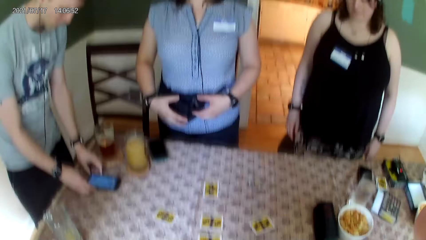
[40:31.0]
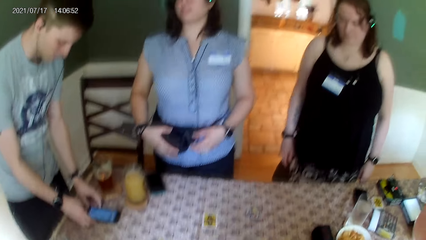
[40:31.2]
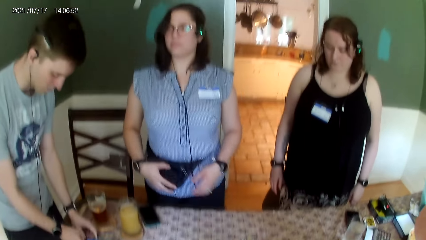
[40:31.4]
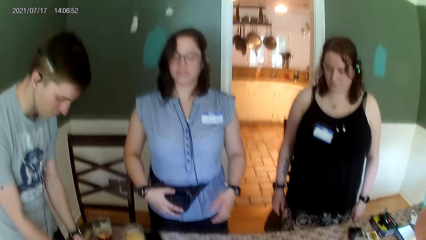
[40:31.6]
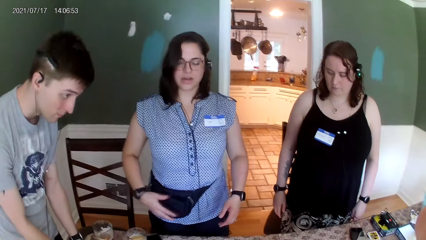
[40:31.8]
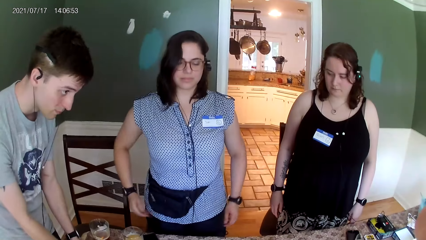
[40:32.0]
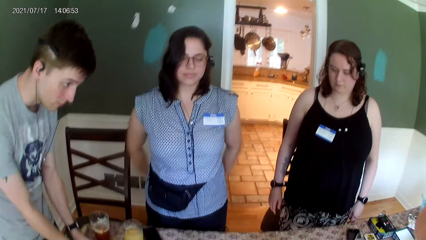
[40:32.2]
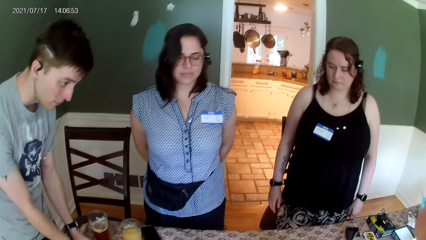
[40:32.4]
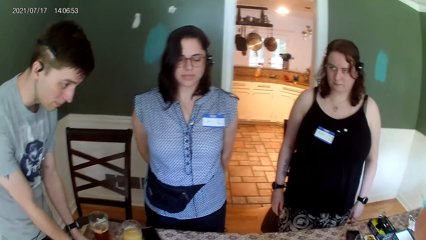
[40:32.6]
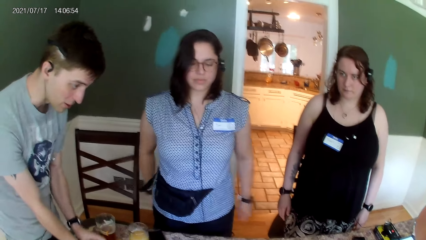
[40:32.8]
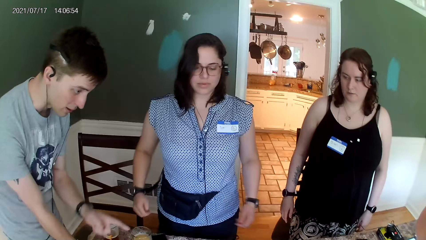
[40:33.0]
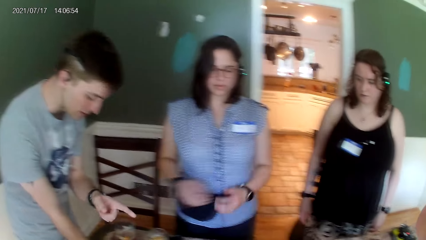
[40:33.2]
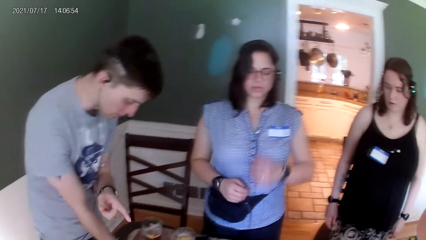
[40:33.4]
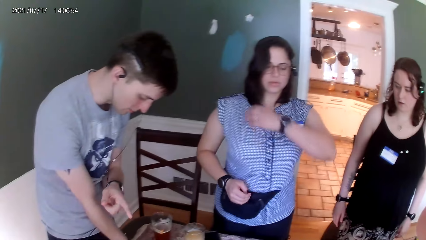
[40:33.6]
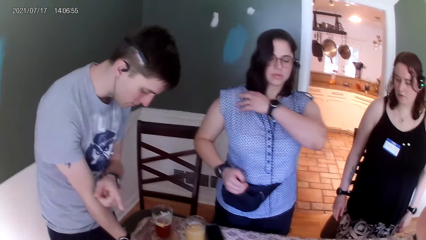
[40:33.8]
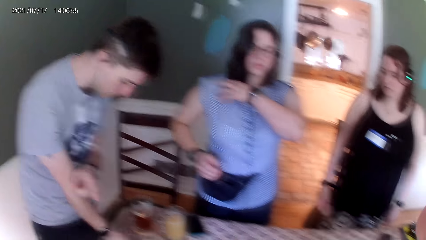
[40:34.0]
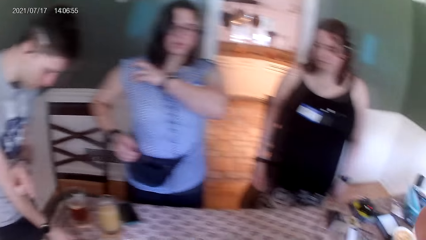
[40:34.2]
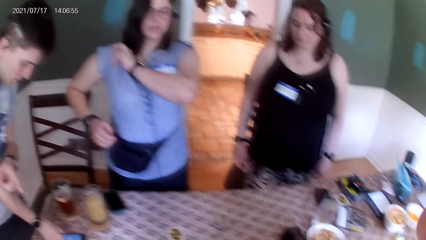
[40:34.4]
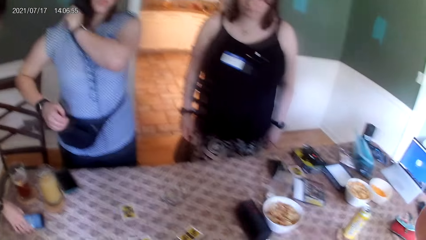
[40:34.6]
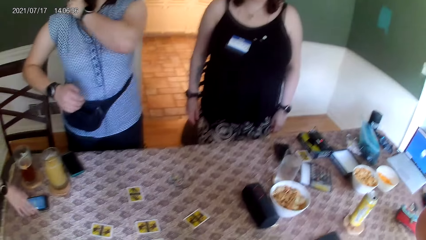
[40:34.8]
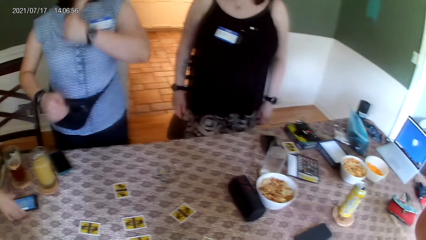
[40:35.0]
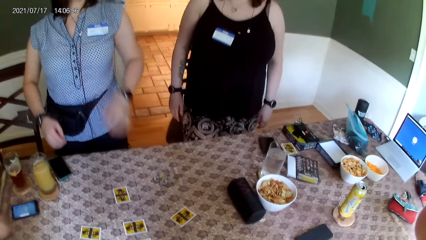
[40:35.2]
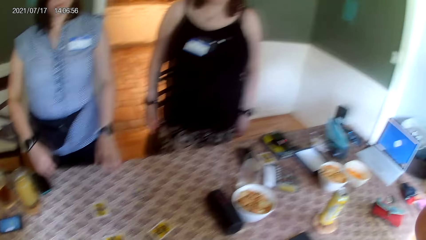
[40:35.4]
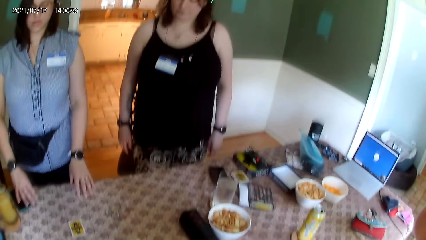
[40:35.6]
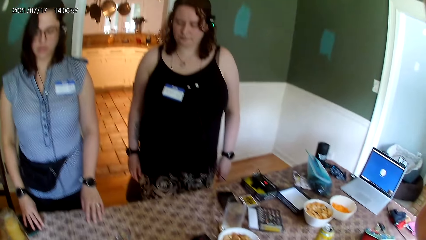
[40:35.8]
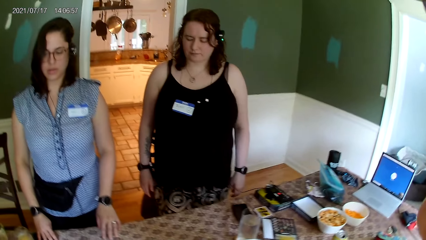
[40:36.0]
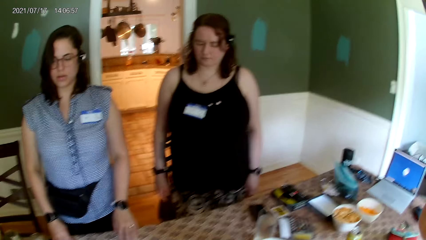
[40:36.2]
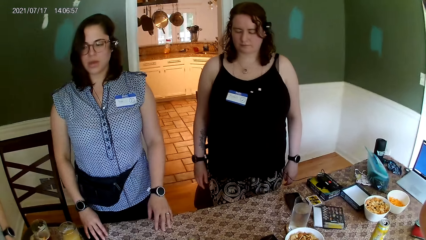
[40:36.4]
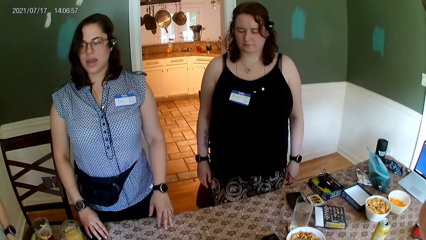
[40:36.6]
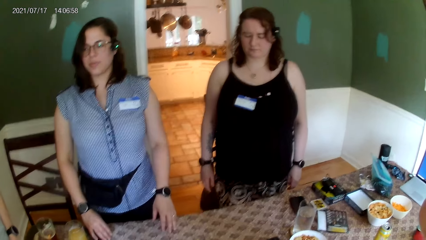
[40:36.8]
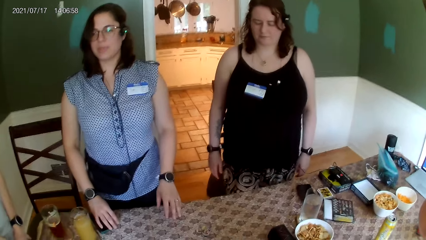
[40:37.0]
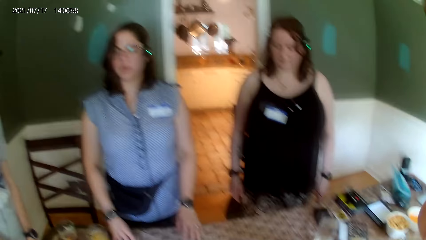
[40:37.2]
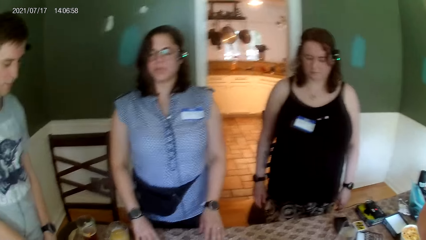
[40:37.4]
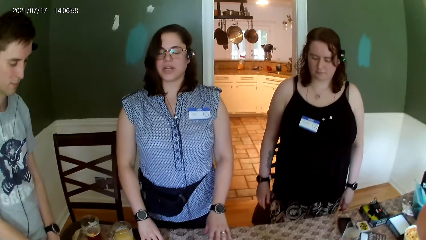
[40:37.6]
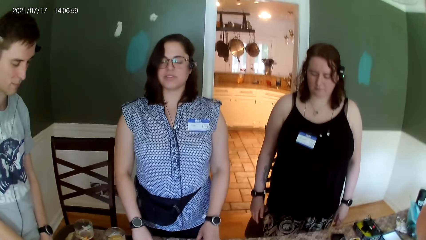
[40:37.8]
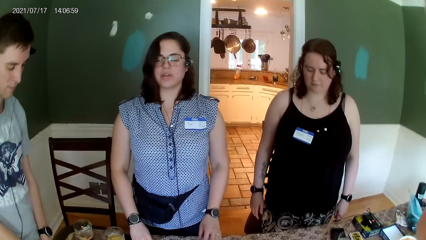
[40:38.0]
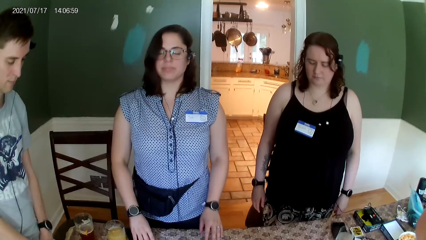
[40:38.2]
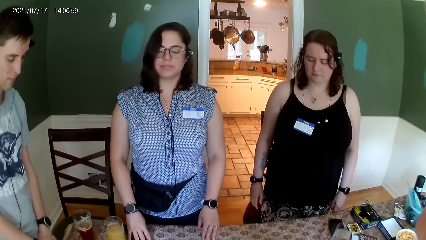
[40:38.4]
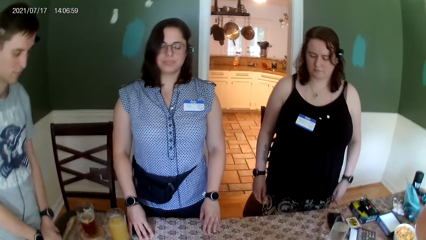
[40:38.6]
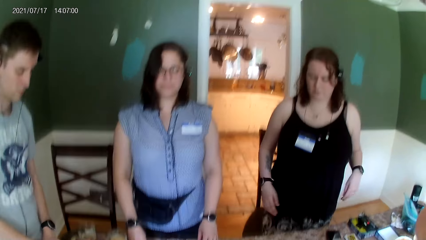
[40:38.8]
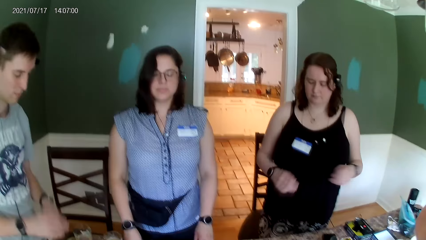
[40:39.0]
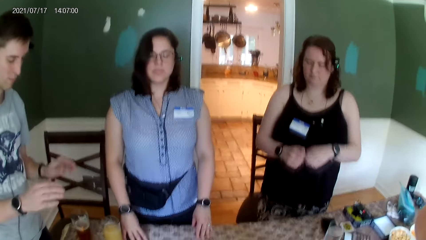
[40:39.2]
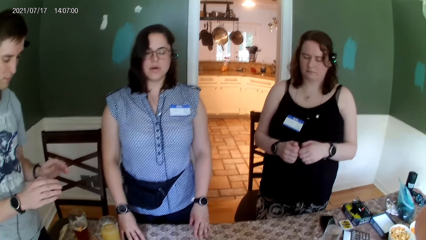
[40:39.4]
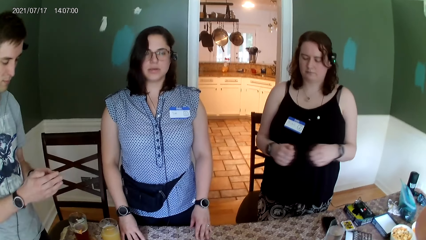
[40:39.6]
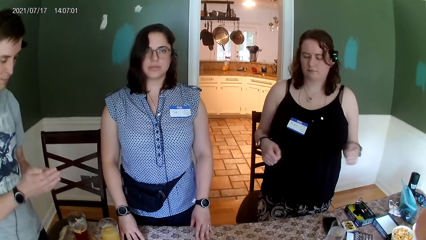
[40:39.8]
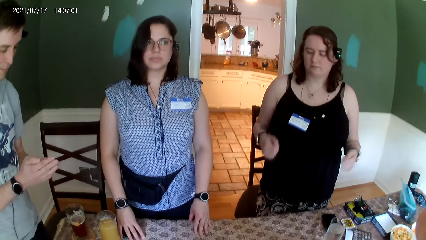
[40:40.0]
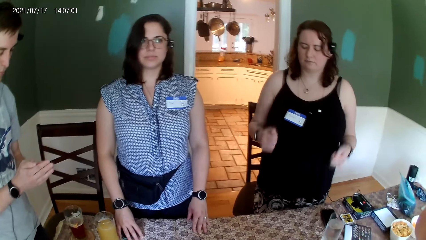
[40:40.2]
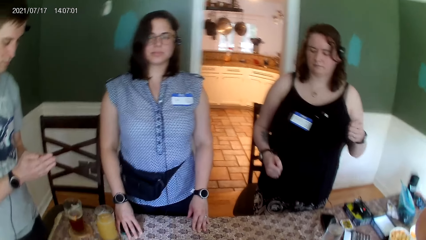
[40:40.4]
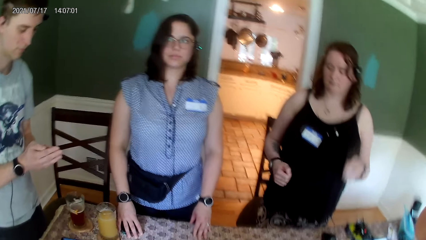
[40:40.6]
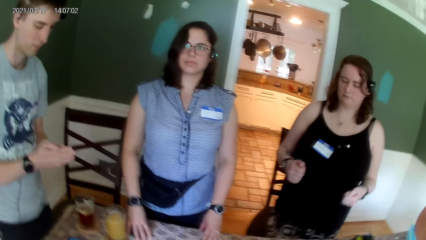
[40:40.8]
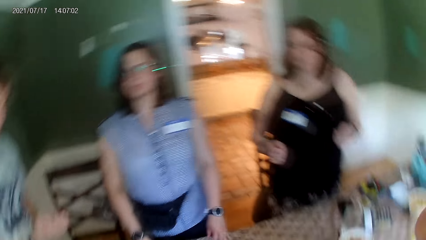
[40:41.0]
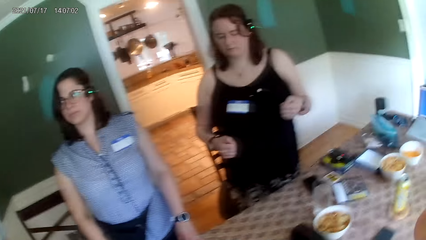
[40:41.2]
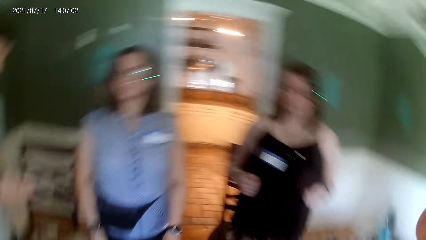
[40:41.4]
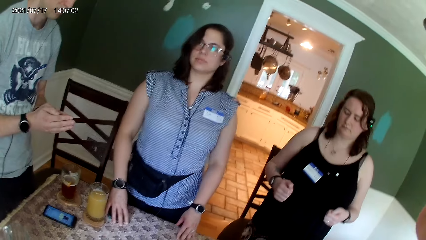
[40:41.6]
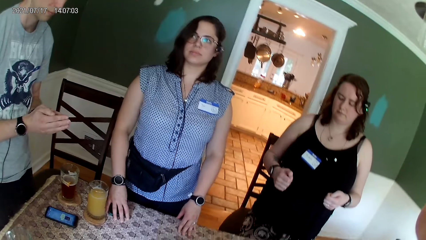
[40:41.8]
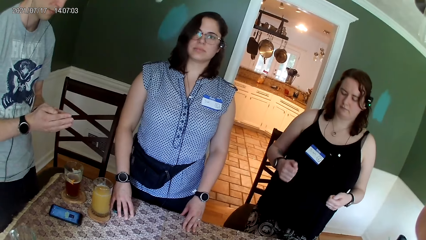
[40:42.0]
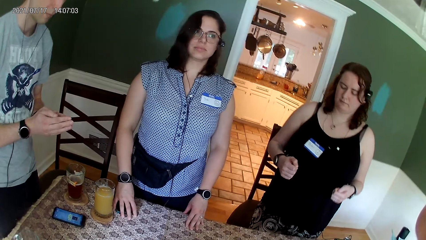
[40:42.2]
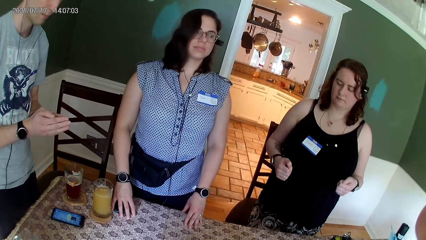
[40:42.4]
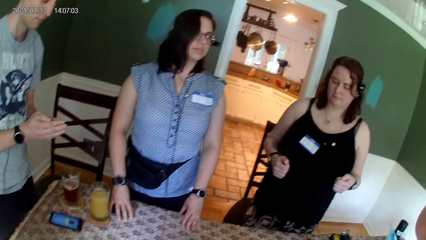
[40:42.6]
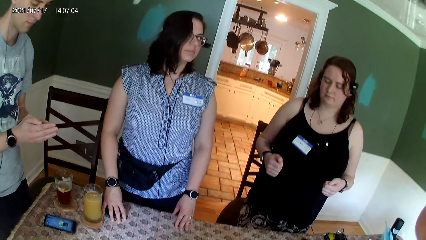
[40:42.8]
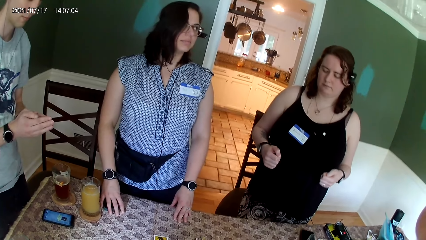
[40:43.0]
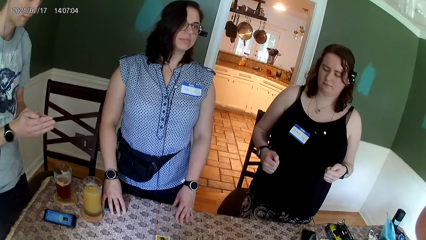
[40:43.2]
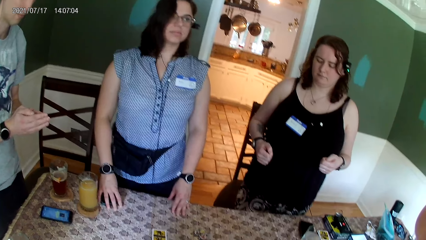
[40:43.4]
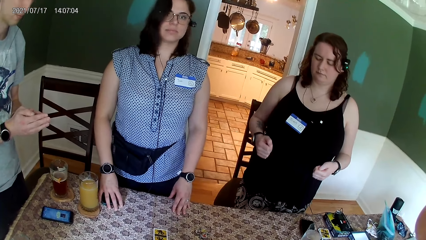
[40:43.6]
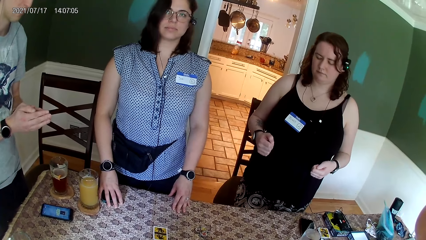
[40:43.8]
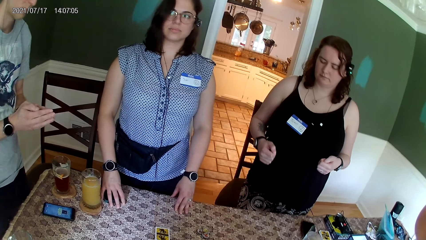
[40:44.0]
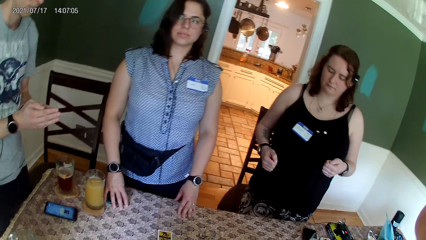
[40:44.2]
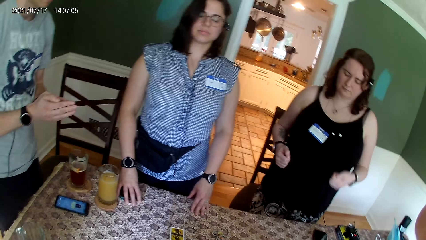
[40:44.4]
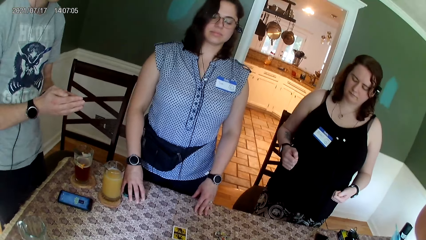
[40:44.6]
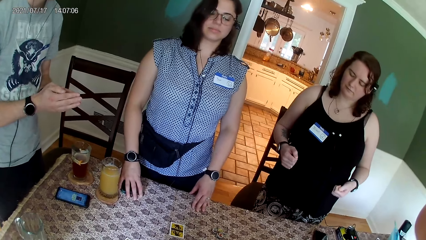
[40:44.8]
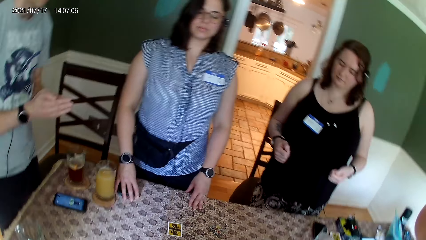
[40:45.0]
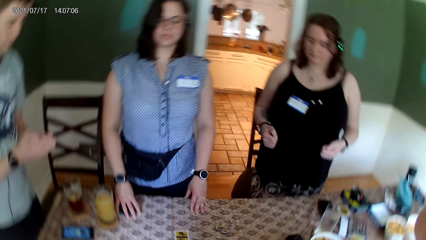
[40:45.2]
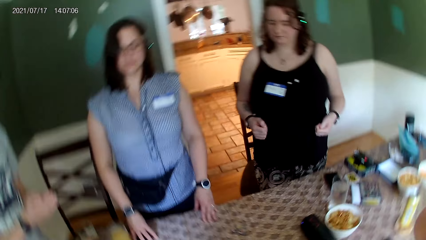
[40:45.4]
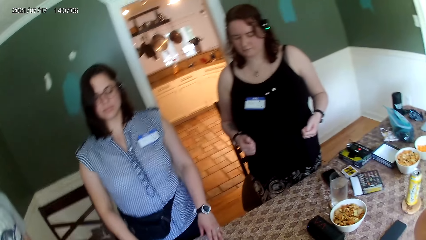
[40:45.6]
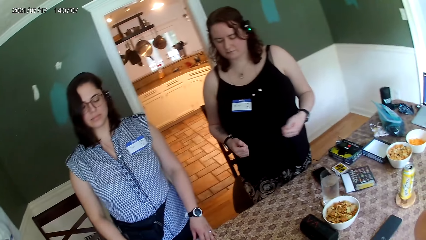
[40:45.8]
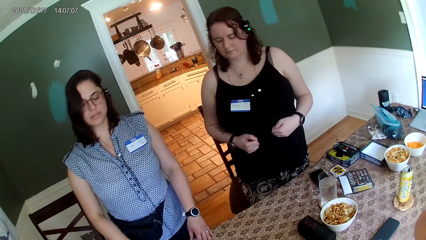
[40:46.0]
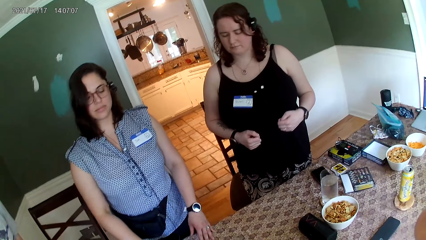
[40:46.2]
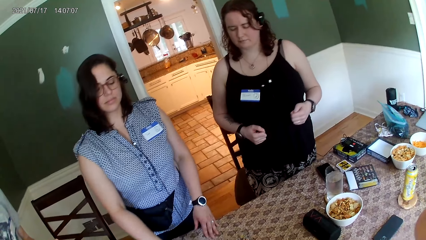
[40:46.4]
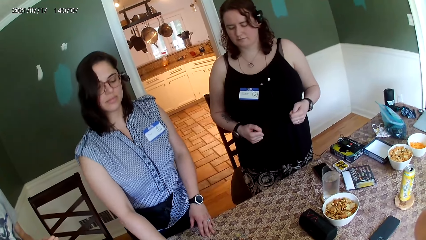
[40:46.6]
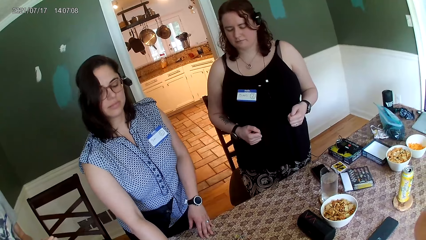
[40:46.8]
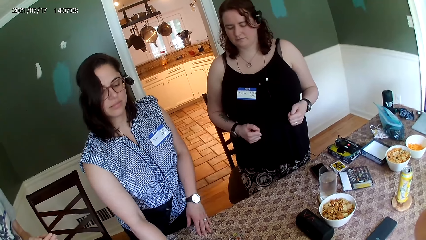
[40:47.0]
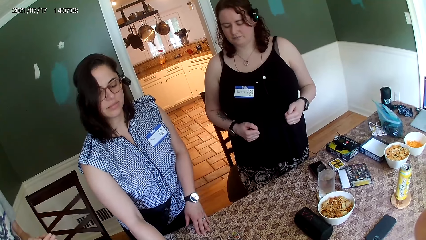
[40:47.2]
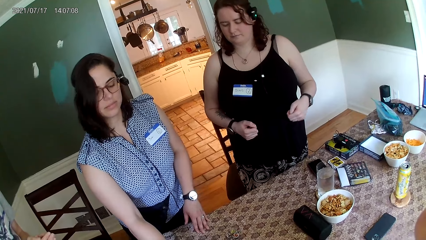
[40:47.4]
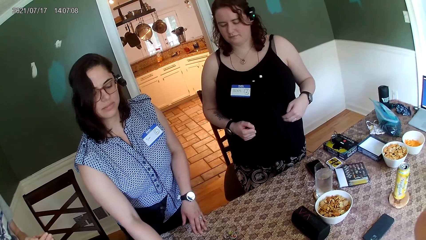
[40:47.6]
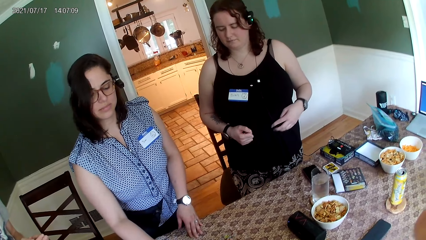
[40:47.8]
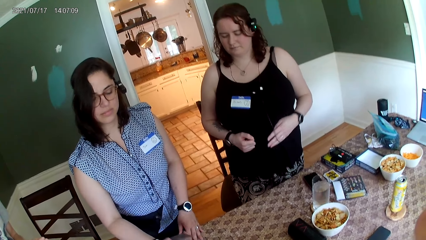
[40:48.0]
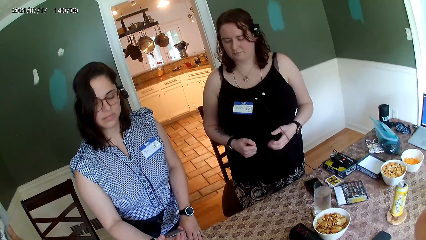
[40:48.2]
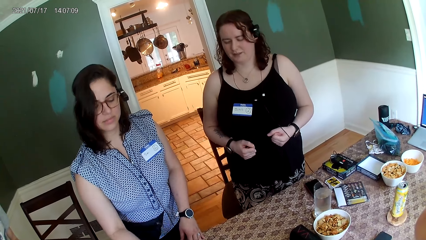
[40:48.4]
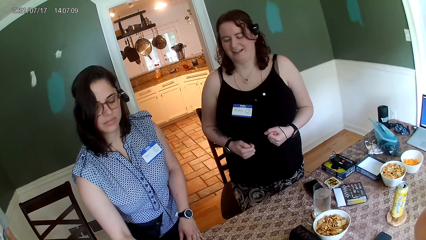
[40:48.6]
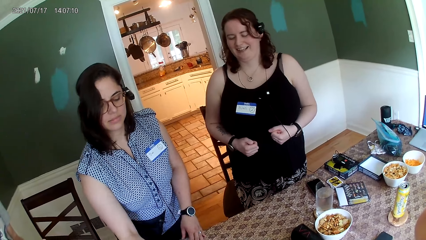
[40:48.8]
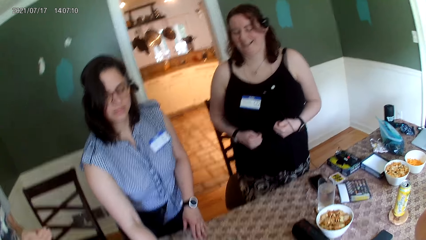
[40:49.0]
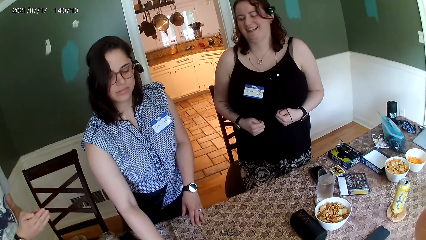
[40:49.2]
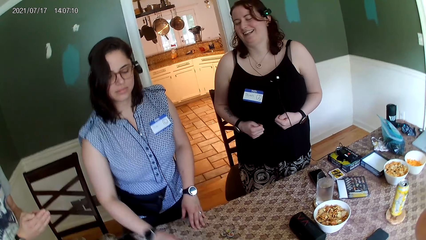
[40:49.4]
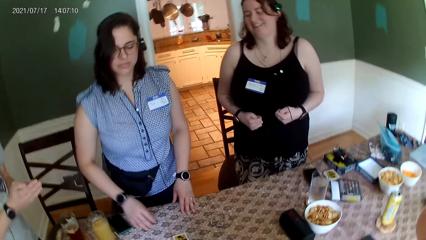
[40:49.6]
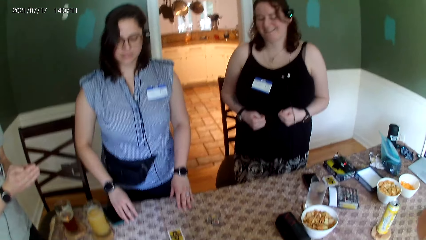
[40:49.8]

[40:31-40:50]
A woman converses with everyone on the table. A lady holds the bag. She puts her hands on her back, puts her hands together, adjusts her blouse, and puts her hands on the table. A man converses with everyone on the table. The woman converses with everyone on the table. Another man stands besides the lady. He moves his hands. Another lady moves her hands. The second man stands besides the first lady. The other lady dances. The camera wearer looks around. They converse.
